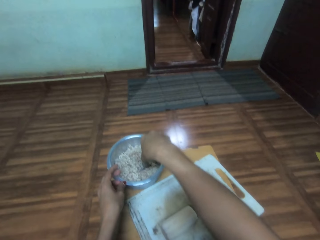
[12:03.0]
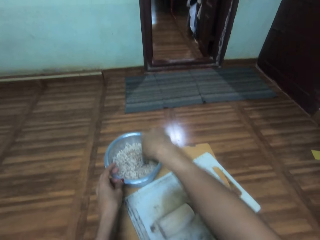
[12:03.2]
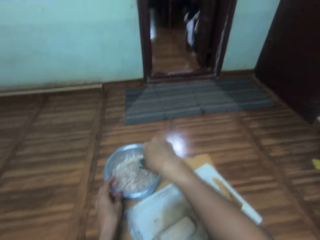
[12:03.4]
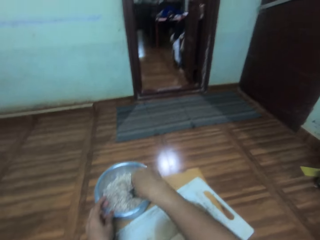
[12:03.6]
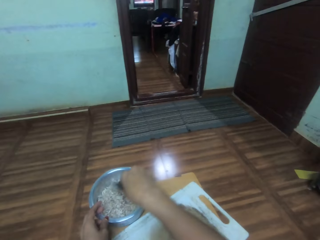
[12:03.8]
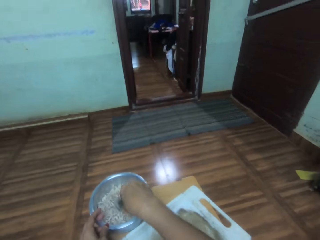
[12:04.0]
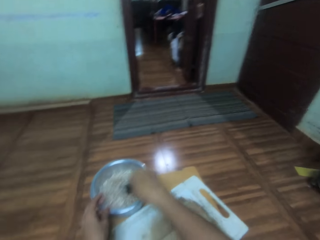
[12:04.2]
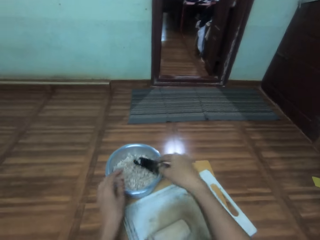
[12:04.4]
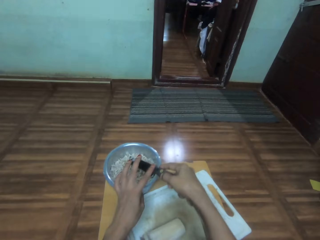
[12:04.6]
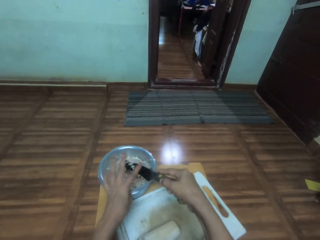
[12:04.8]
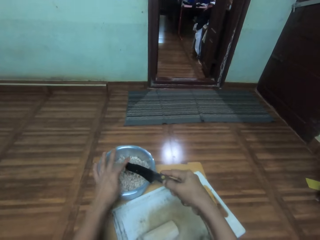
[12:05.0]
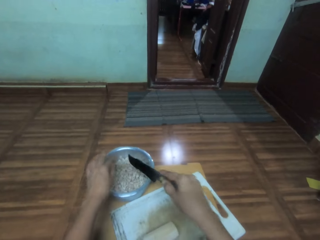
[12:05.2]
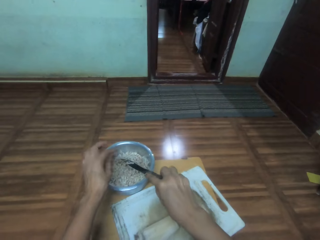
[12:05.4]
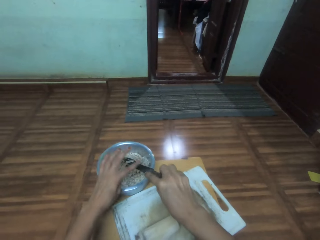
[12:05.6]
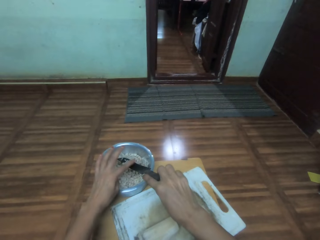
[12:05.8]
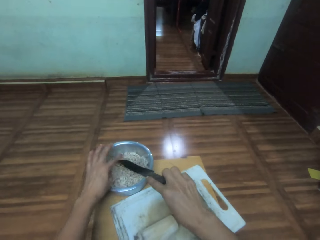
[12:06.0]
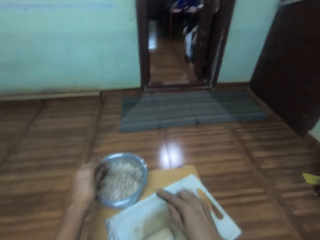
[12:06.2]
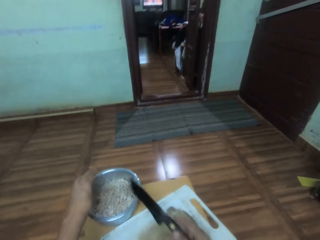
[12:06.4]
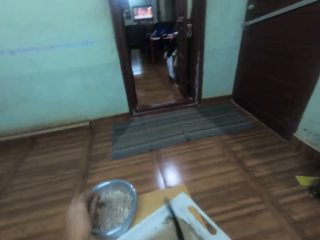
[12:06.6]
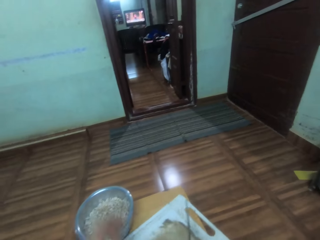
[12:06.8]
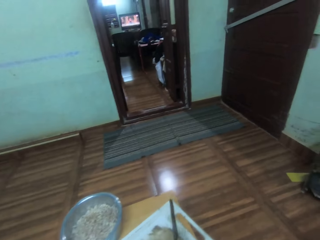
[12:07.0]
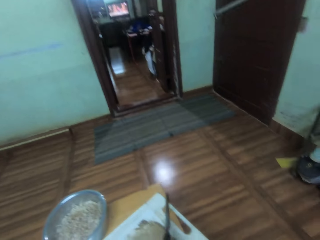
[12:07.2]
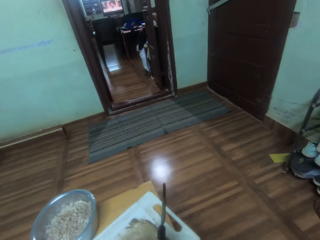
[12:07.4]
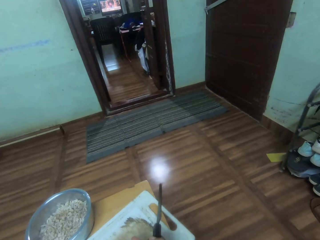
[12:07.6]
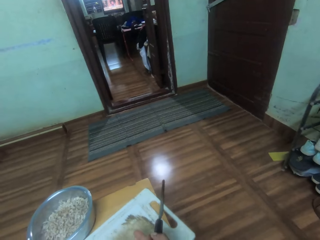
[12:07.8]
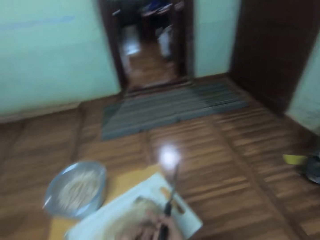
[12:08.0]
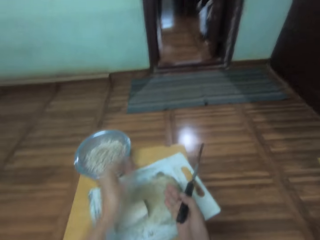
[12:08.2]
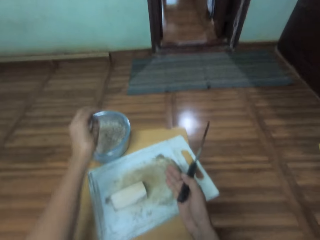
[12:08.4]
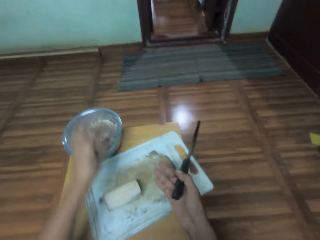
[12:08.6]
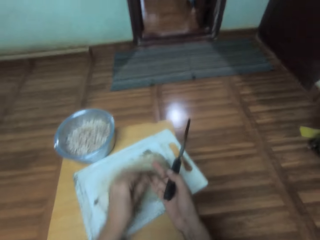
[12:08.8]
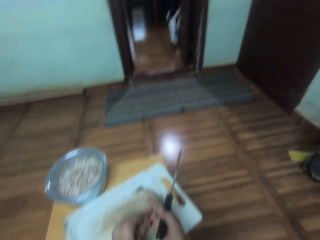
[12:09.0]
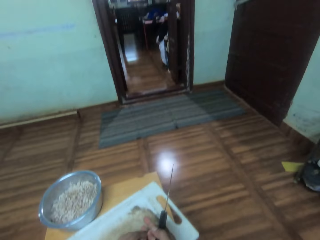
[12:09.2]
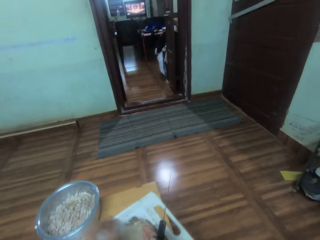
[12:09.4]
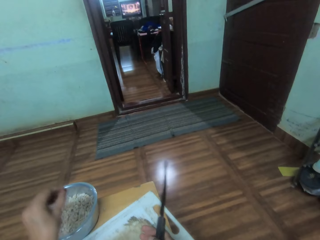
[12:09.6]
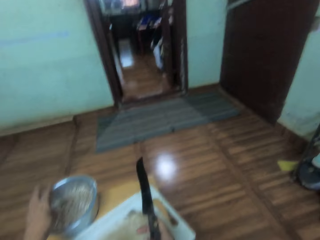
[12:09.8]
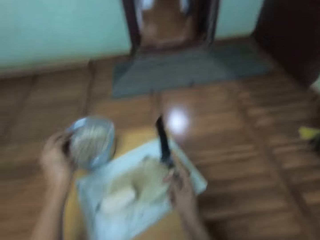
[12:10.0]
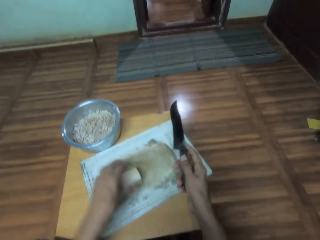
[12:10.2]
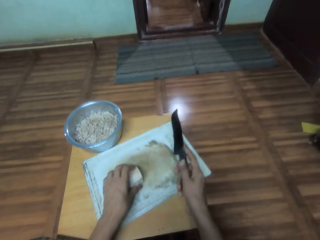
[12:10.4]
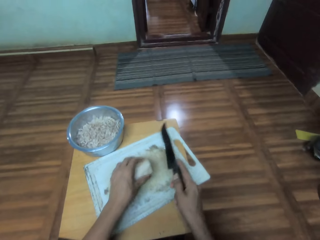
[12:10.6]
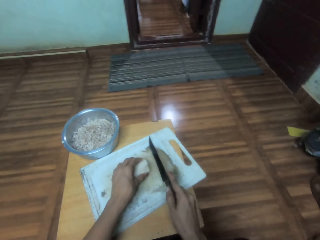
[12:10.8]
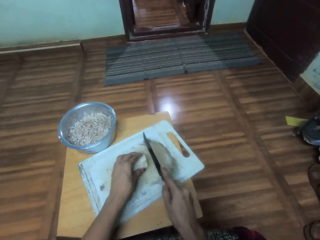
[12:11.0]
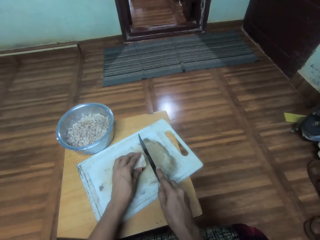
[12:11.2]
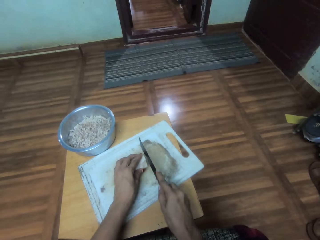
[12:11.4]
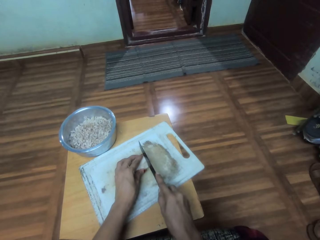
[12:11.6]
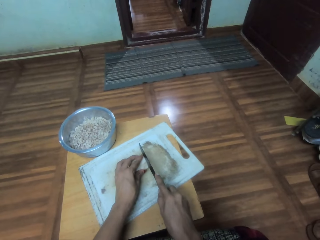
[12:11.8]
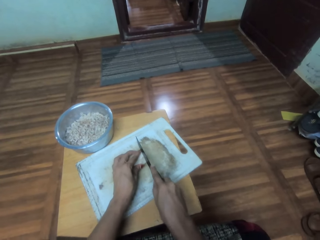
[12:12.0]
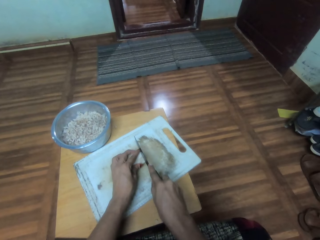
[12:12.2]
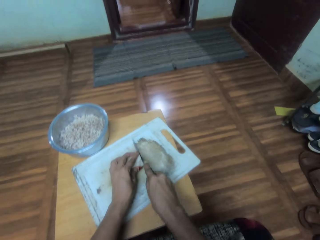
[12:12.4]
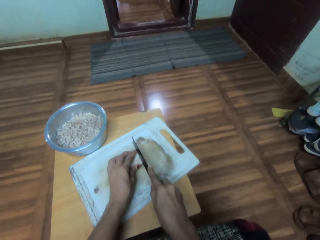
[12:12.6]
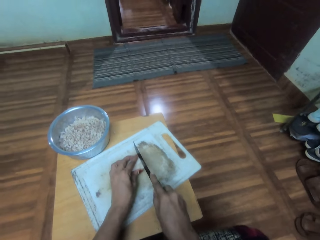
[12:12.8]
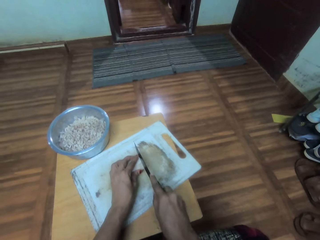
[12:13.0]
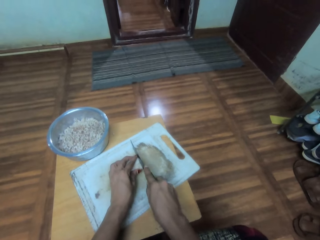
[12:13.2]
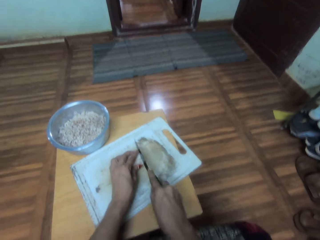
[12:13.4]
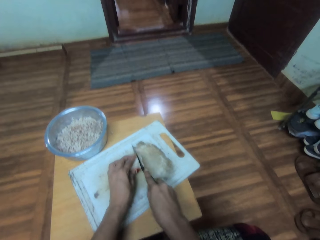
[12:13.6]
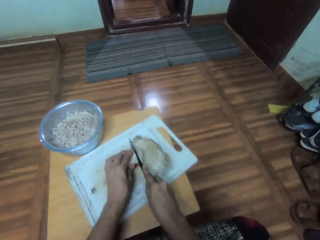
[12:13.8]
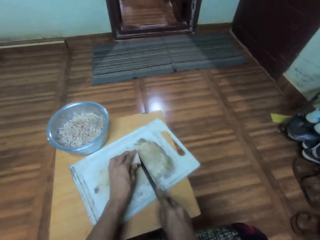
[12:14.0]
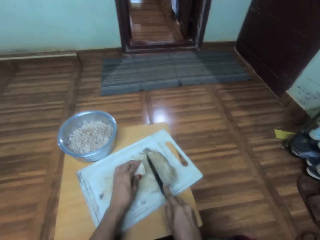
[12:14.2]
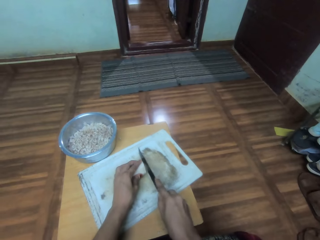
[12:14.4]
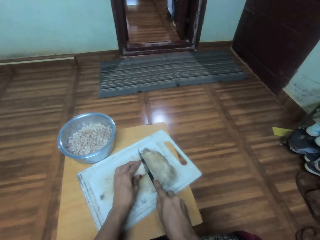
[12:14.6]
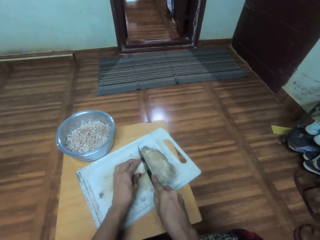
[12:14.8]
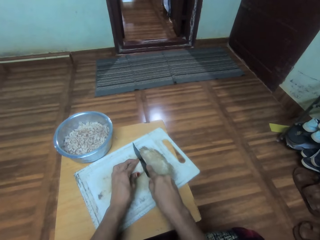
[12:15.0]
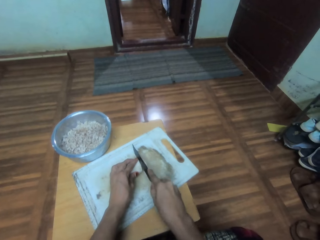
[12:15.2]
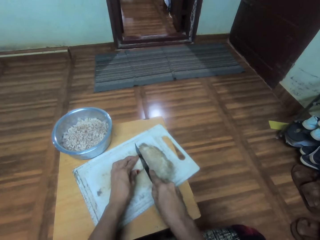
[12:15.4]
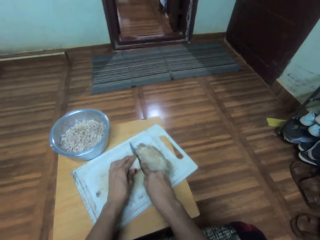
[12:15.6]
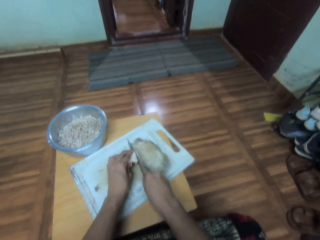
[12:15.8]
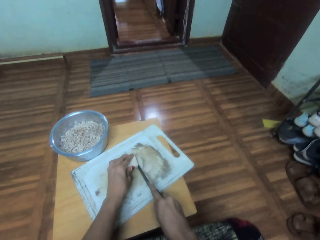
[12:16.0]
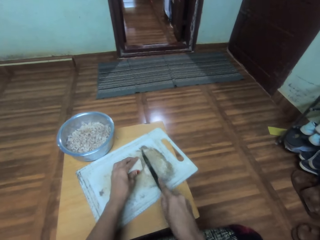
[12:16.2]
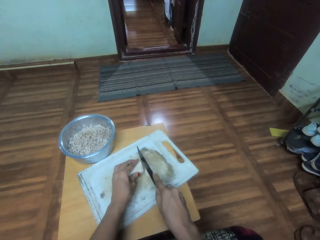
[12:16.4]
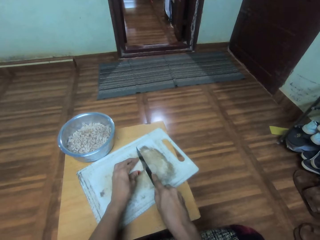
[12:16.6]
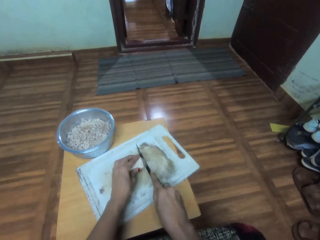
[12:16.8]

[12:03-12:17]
The camera wearer removes something from the knife. They adjust something on the chopping board. They chop the cassava with the knife.

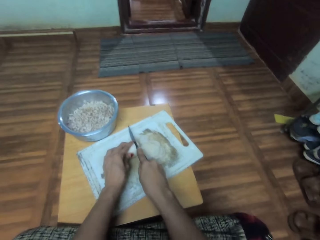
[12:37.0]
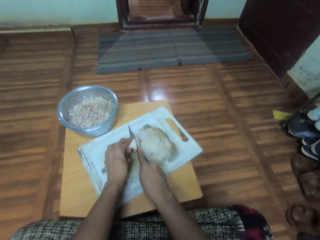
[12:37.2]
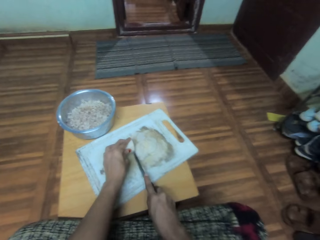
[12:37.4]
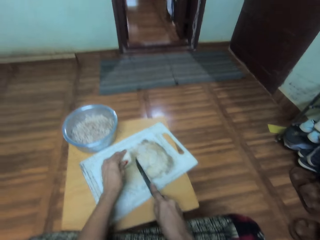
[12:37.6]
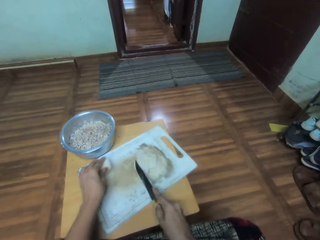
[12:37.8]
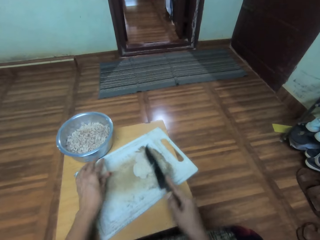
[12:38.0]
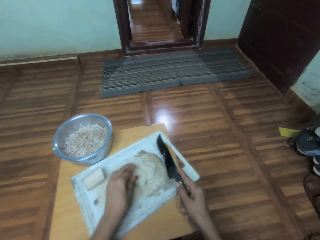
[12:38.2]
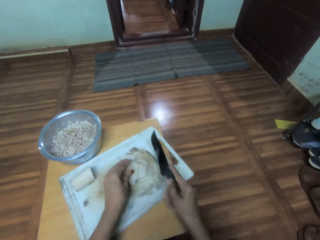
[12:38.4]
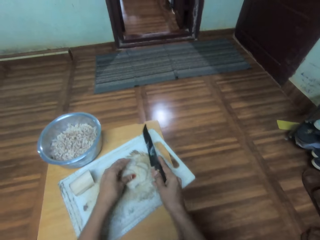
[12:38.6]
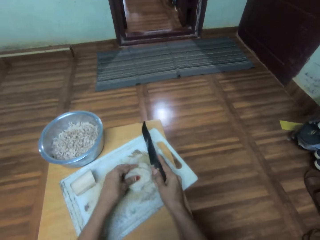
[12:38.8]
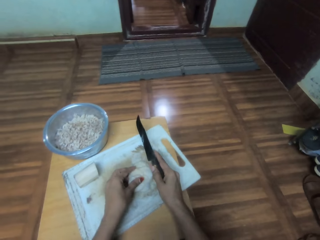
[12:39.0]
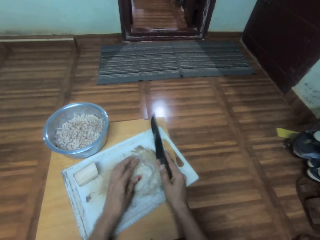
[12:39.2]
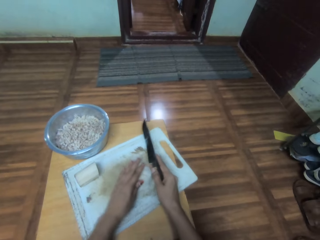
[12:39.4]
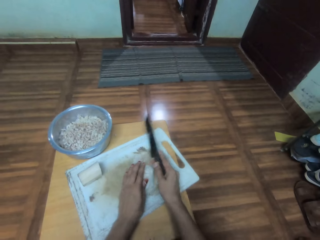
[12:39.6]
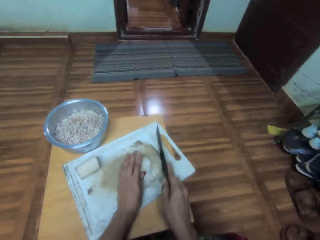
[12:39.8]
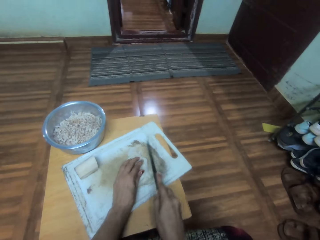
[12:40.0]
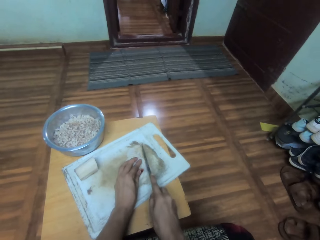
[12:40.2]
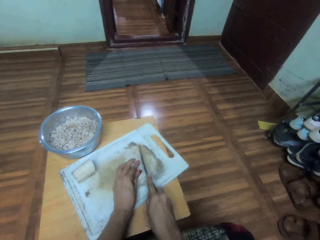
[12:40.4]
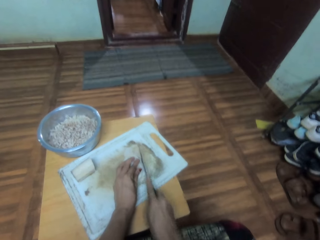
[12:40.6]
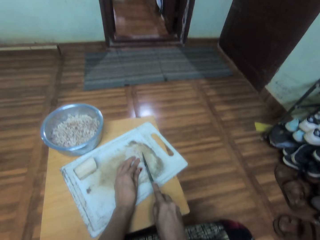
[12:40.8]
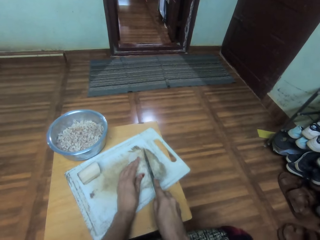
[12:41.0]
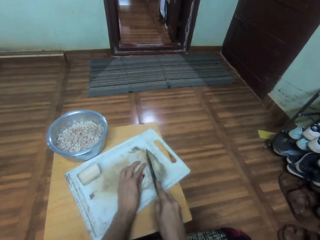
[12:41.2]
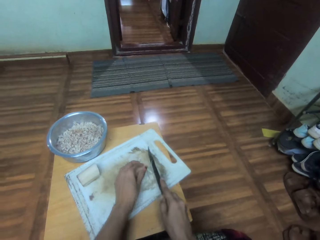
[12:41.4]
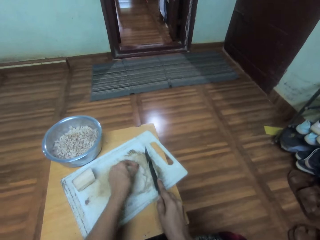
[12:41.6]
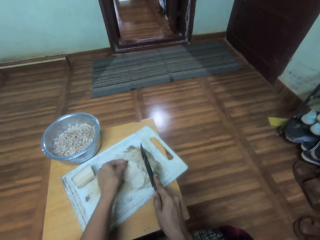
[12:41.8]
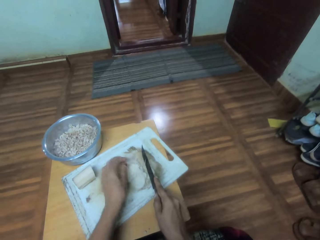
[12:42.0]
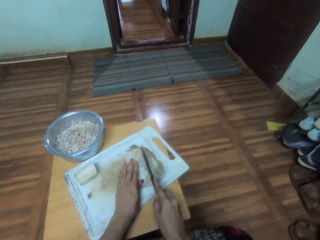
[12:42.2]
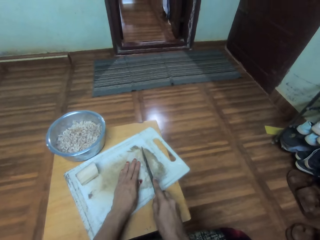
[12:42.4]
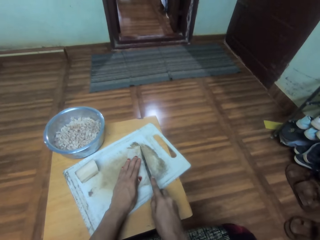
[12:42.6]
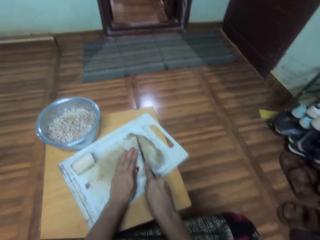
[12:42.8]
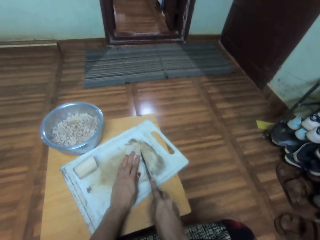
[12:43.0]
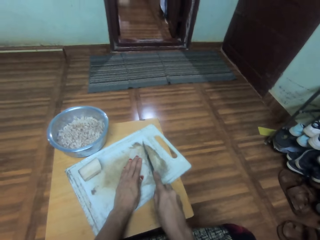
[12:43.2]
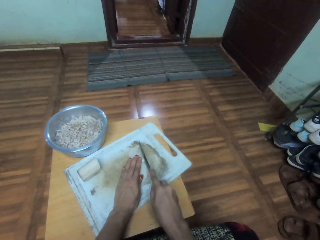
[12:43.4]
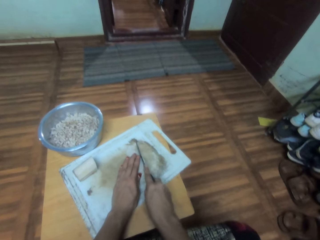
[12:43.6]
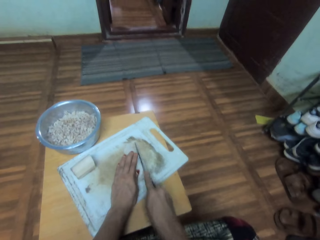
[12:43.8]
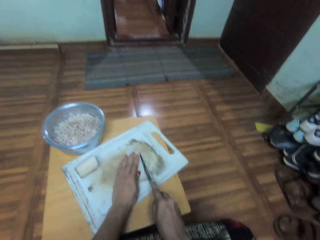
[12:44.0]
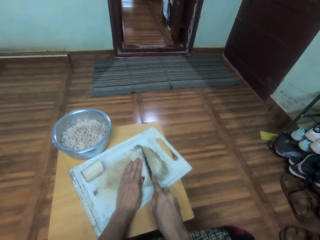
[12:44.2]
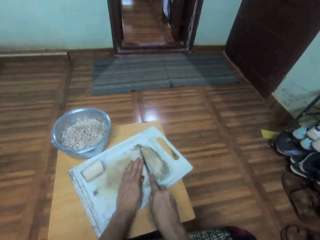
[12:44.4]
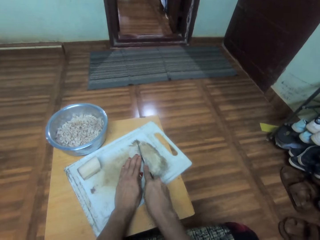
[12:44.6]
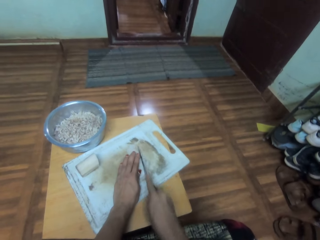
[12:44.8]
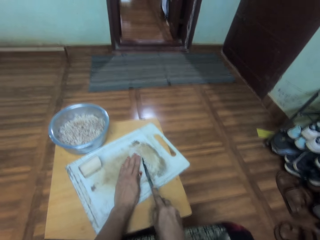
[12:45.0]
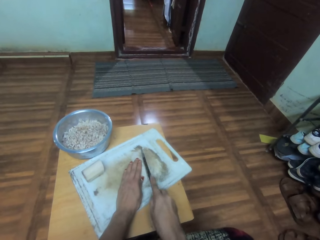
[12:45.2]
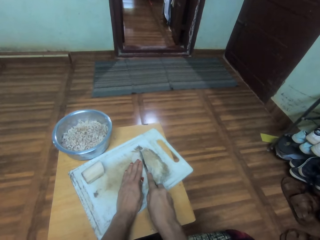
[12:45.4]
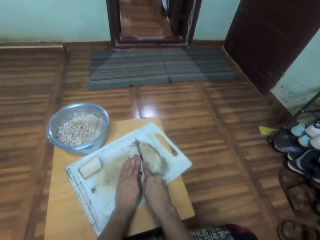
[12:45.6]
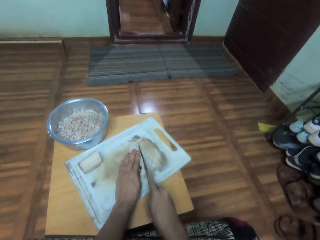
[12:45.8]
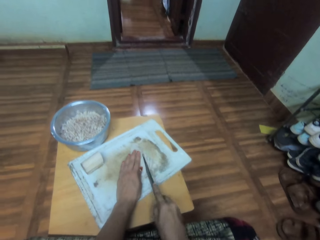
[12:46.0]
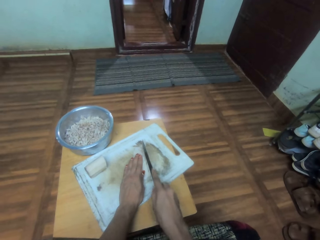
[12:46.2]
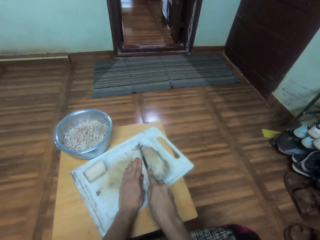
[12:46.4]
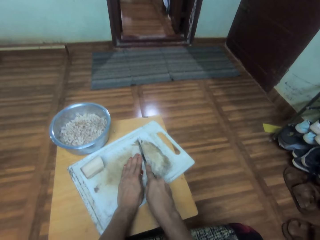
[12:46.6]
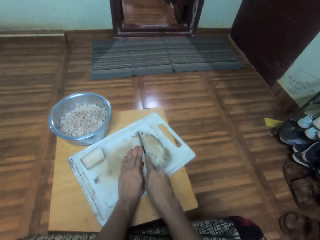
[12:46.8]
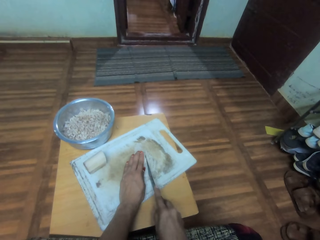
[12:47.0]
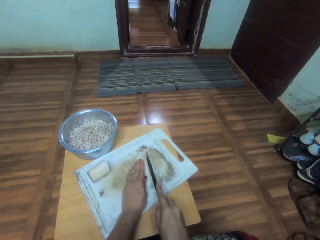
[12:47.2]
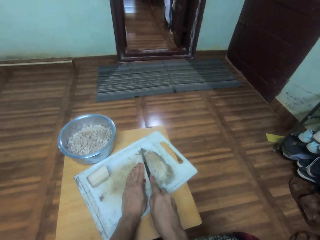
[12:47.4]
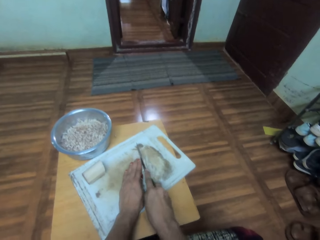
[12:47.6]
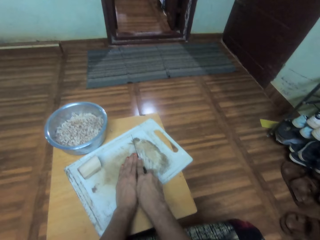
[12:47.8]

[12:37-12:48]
The camera wearer moves something on the chopping board. They cut something with a knife.
